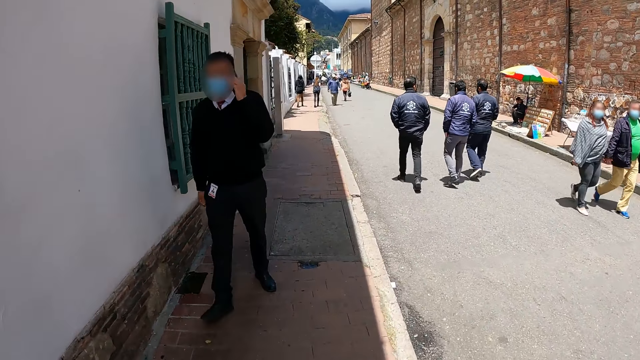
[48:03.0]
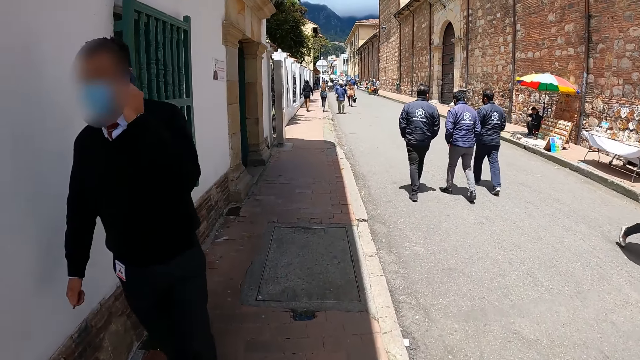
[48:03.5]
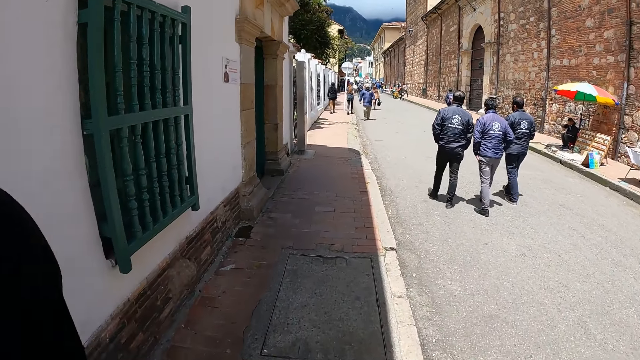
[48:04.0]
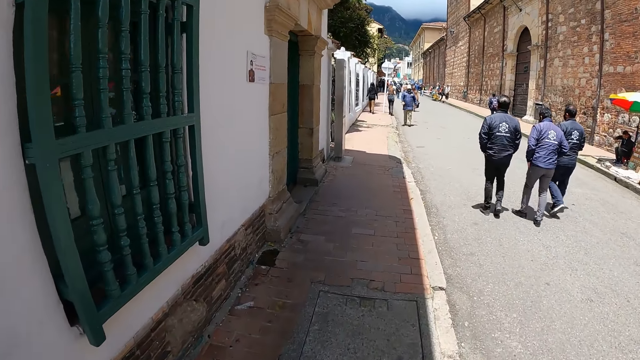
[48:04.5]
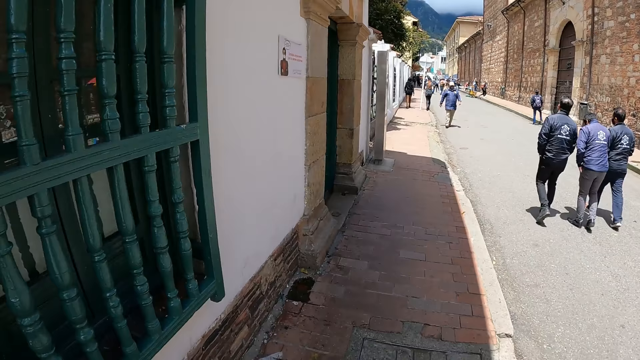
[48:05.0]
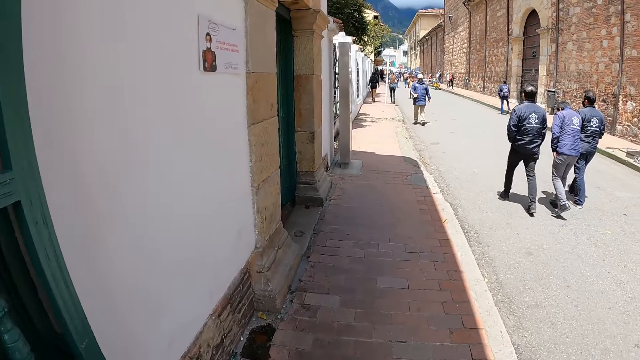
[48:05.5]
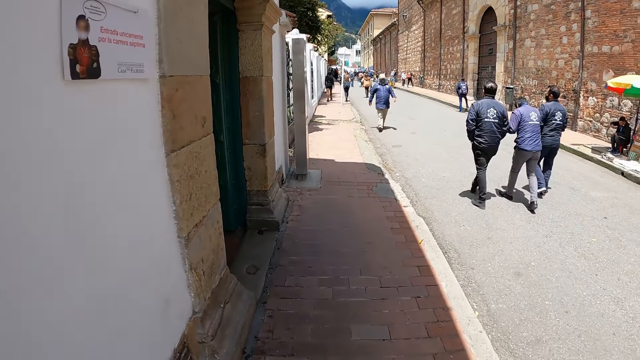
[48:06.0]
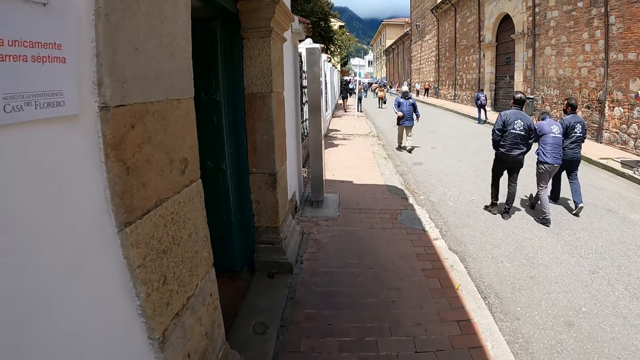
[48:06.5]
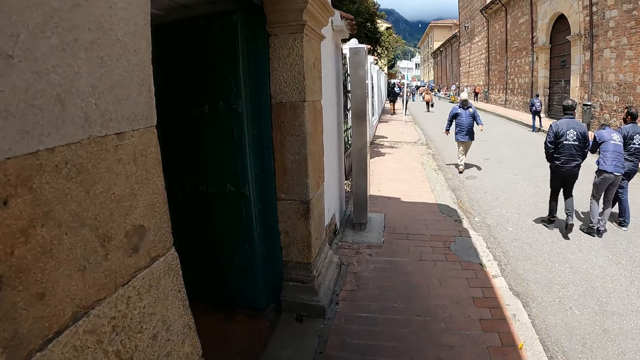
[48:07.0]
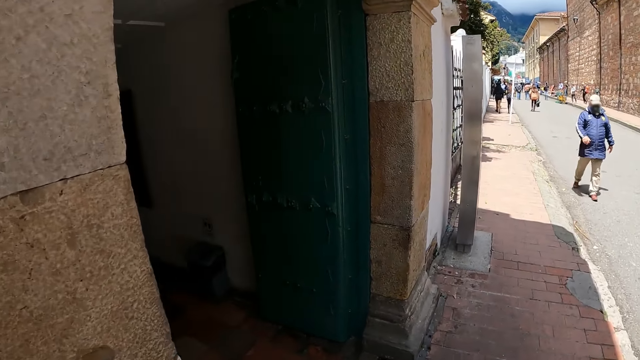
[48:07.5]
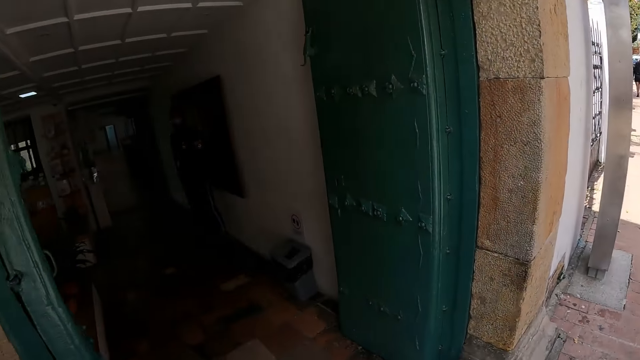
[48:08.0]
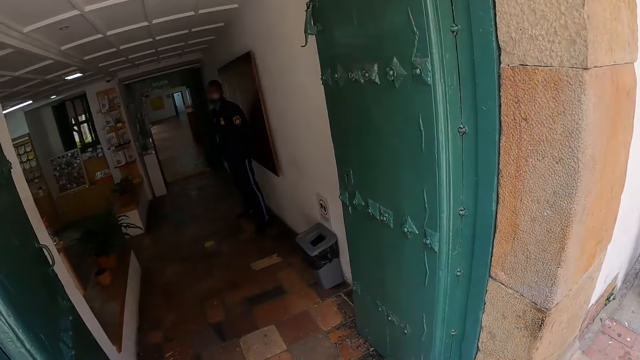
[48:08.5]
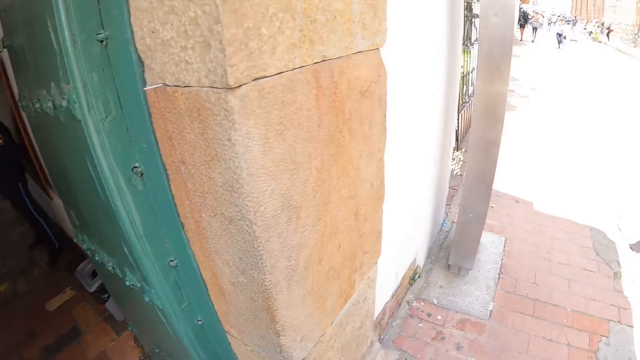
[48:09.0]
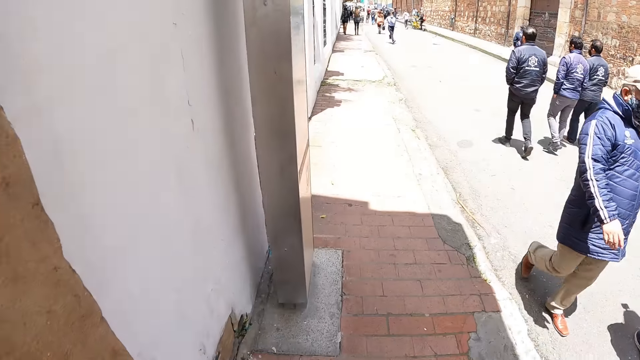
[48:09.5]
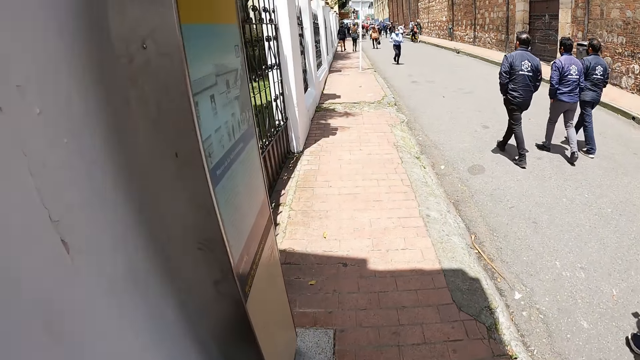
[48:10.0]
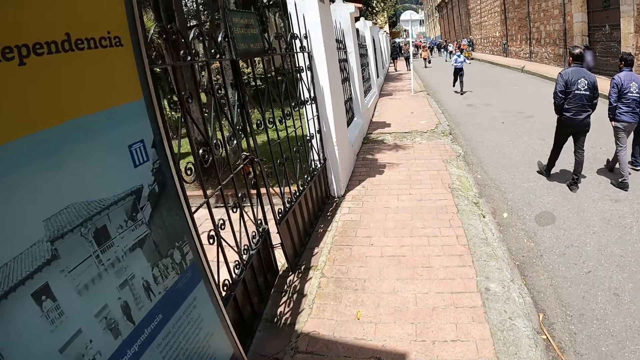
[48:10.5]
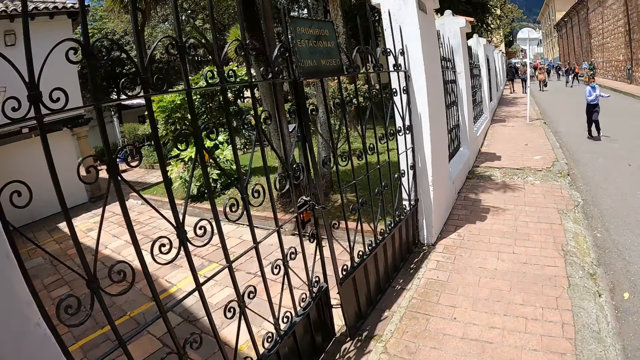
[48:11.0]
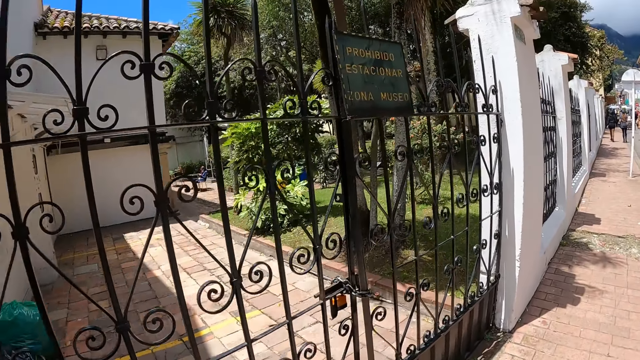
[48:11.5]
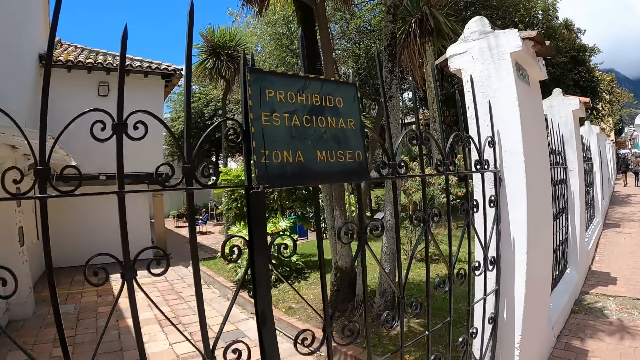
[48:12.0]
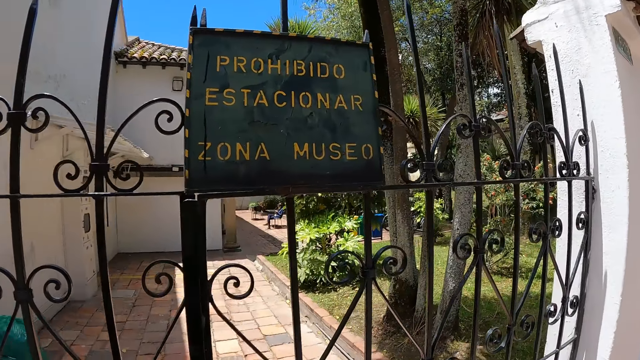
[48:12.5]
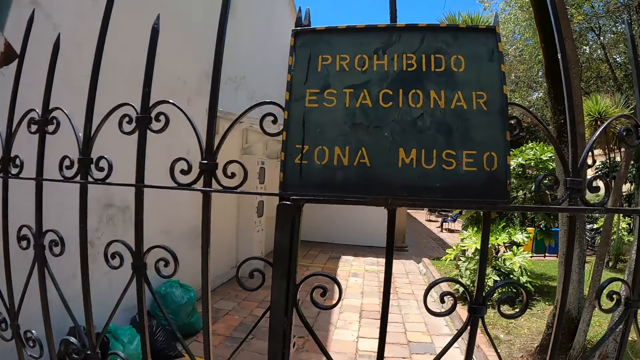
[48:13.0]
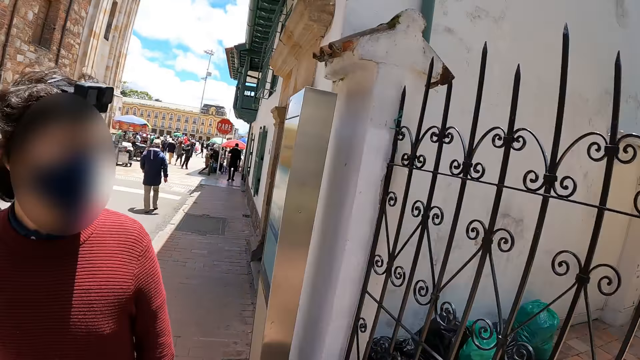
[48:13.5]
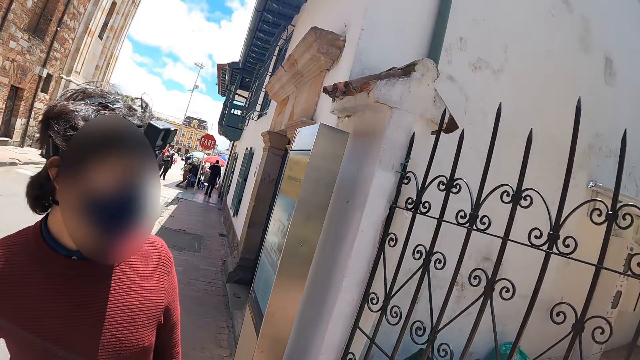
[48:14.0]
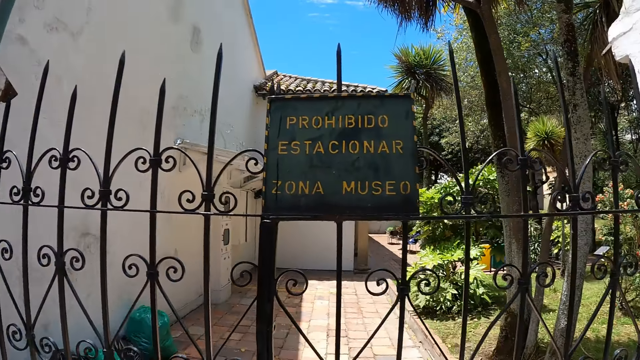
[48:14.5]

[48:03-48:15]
The camera wearer looks around. They look around again.

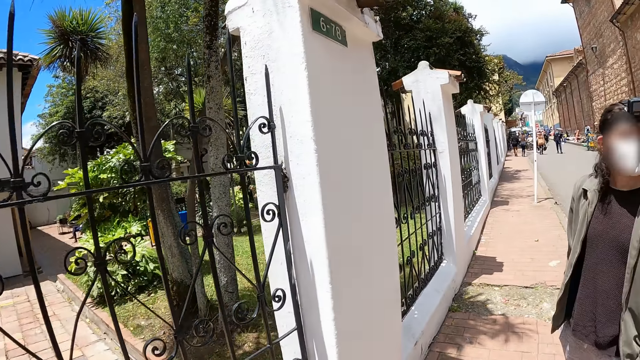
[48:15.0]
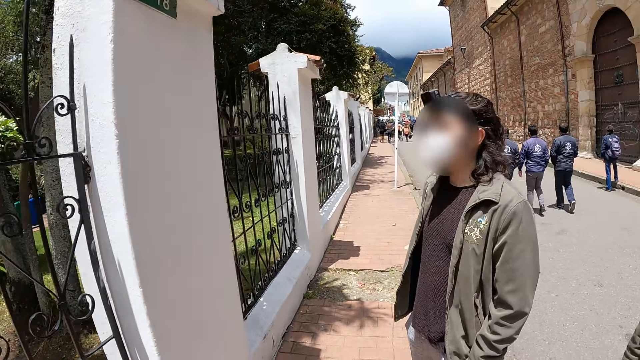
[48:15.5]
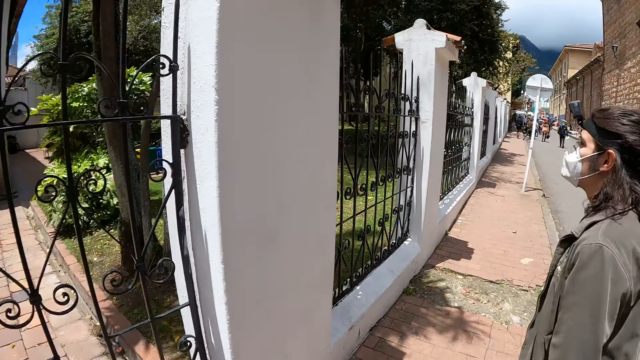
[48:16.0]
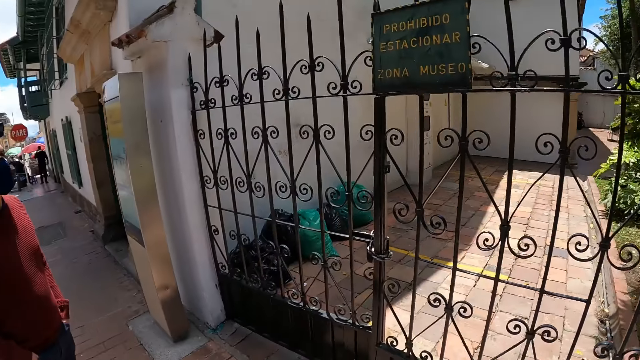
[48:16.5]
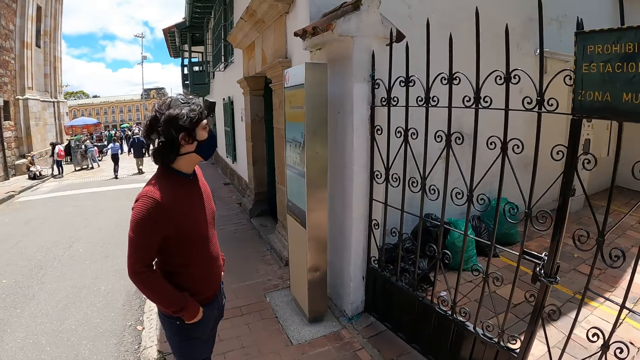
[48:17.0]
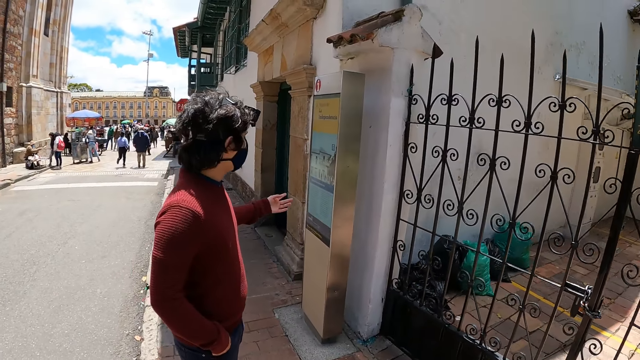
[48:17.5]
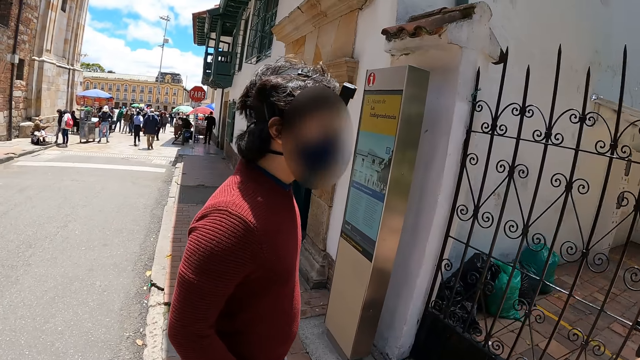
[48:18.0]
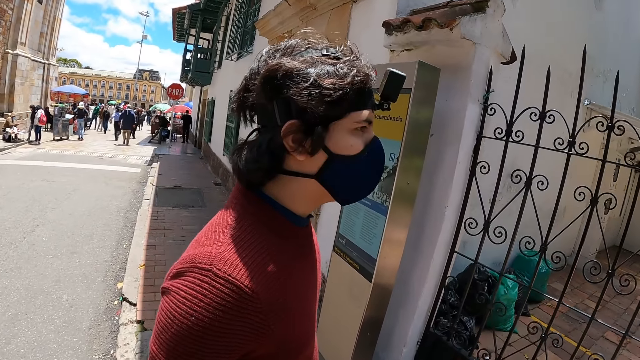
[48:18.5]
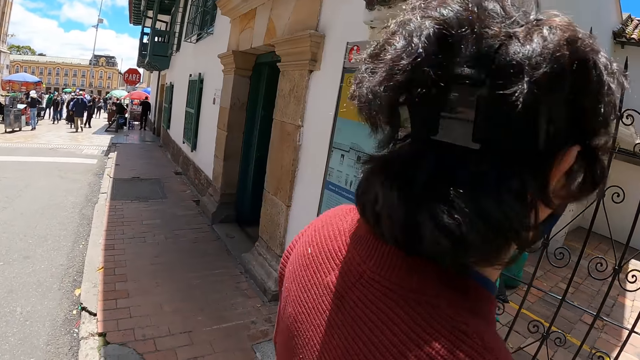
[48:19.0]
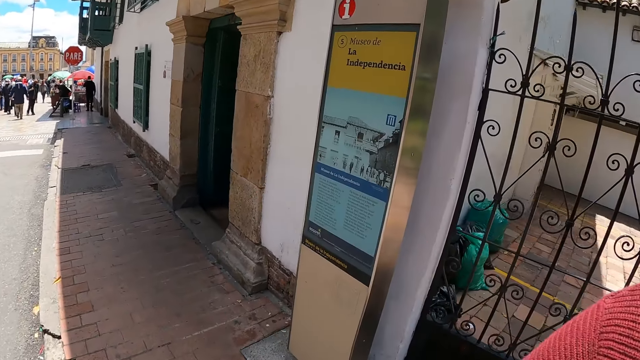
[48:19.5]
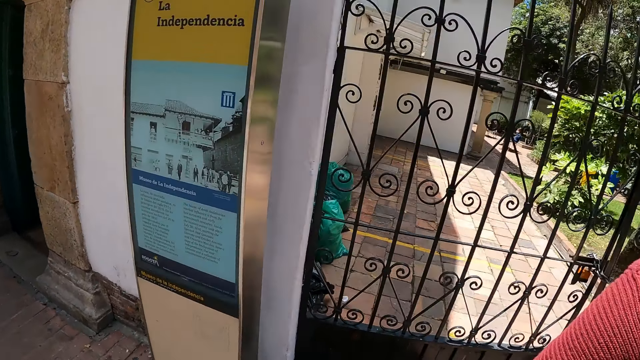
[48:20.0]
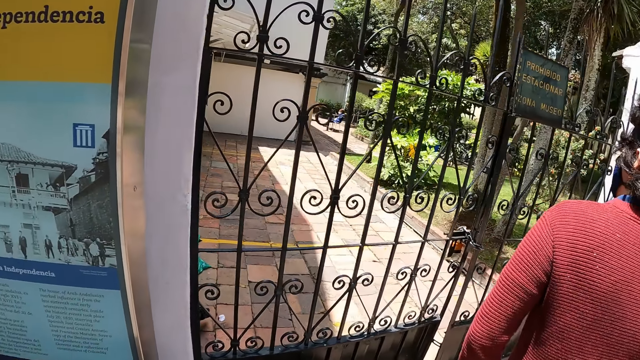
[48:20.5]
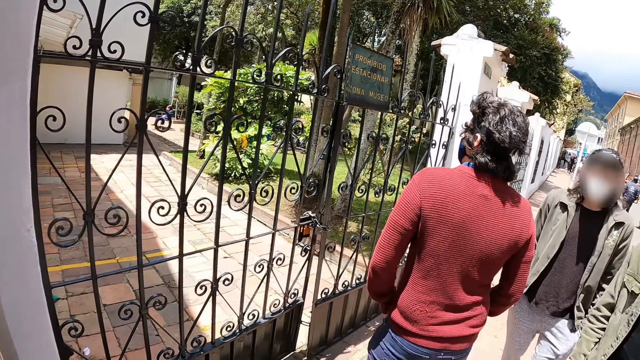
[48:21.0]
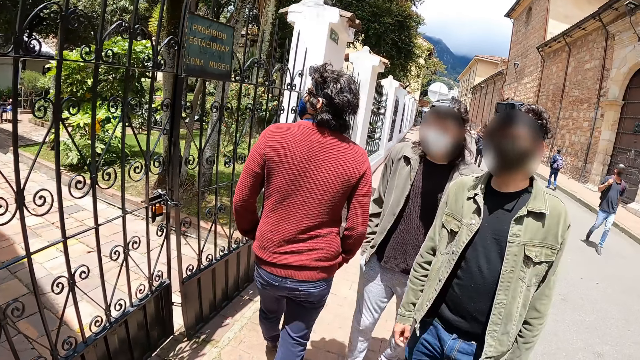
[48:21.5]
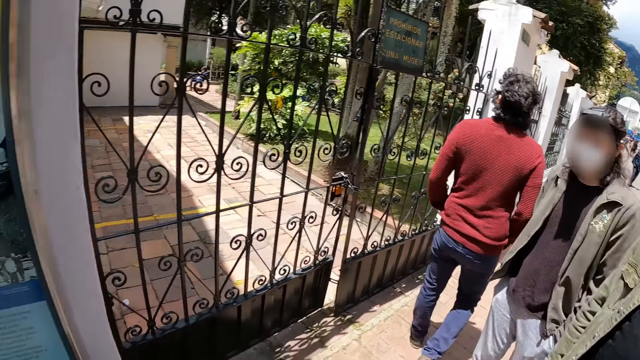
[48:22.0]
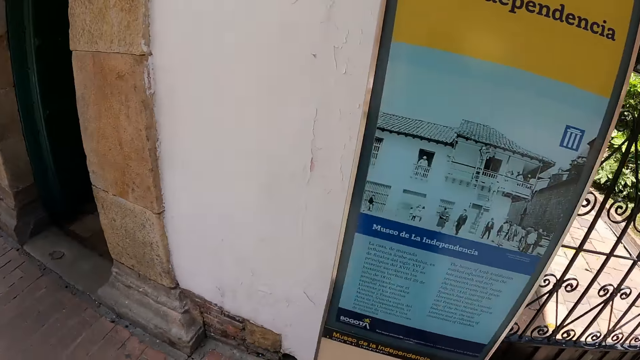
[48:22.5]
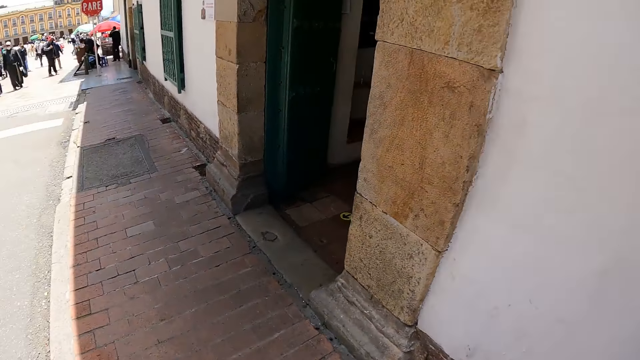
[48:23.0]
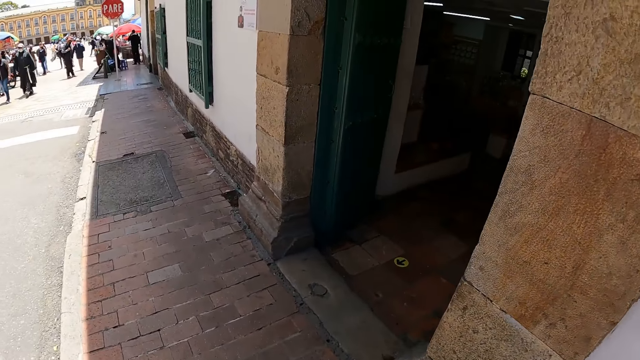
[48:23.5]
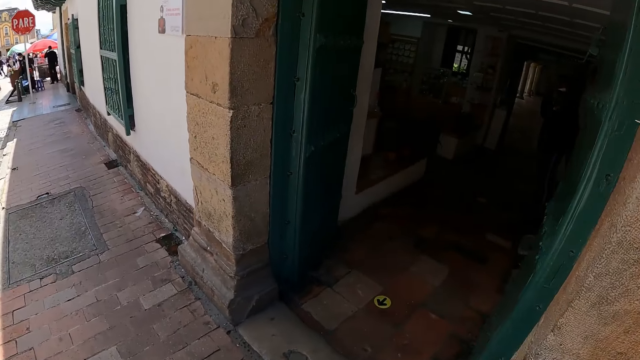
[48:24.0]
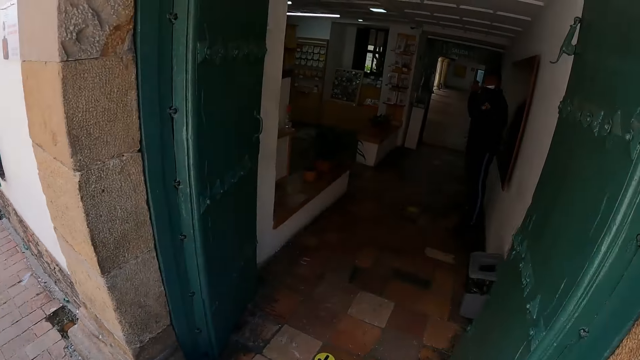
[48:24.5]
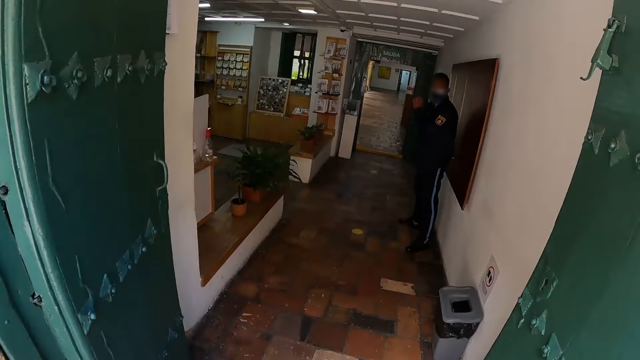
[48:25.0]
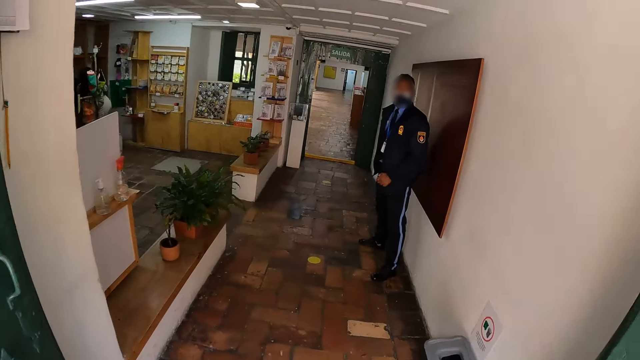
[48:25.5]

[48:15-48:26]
A person points at the poster on the wall. The person walks on the road. The camera wearer looks around. They walk on the road and enter a building. They walk in the building.
